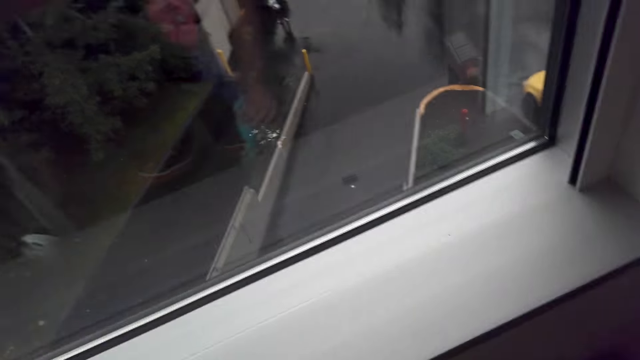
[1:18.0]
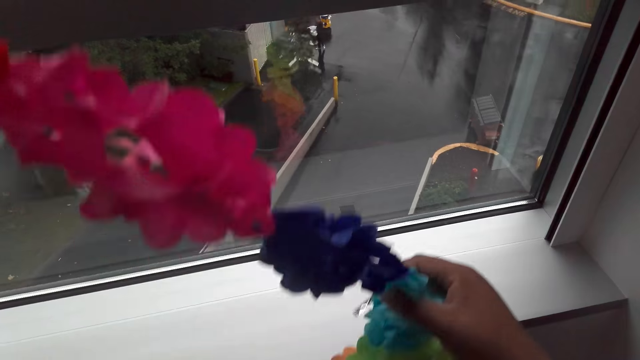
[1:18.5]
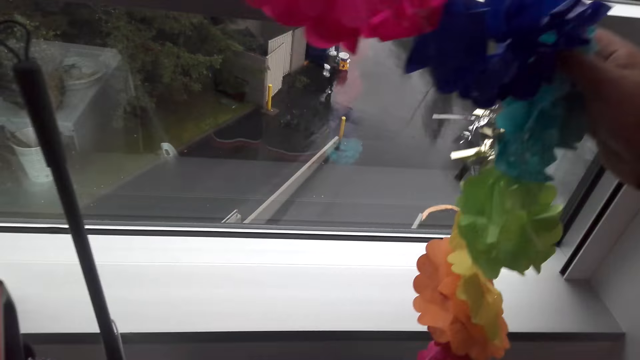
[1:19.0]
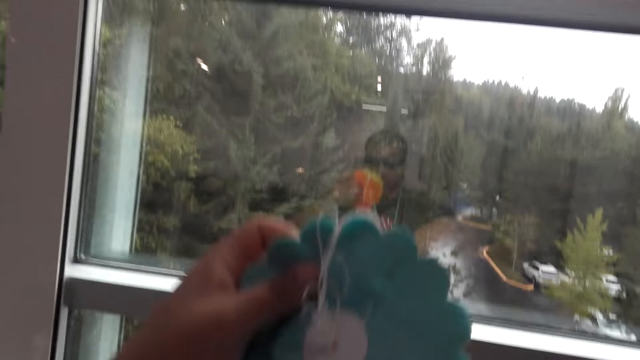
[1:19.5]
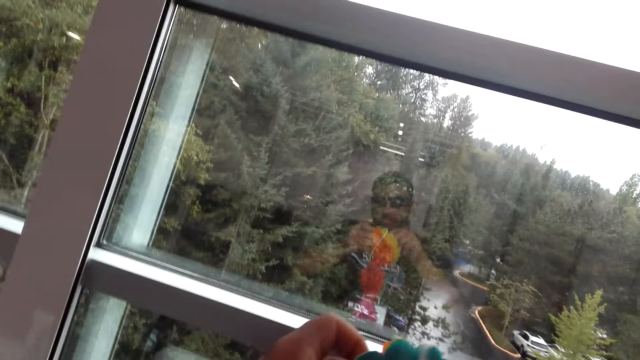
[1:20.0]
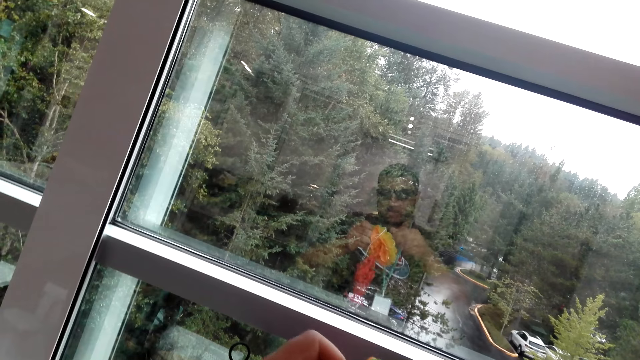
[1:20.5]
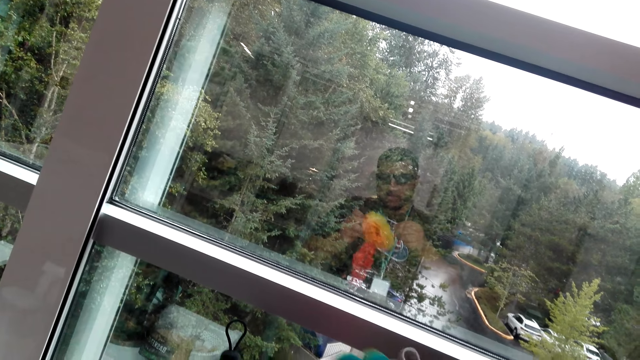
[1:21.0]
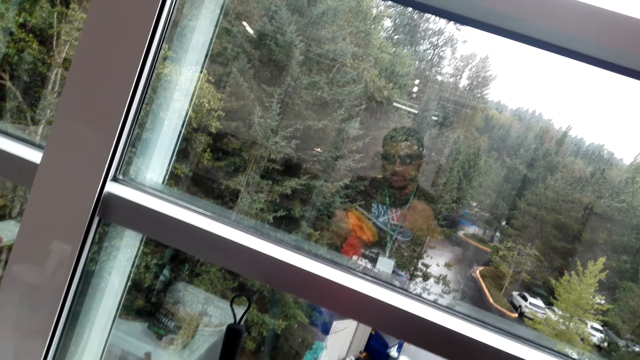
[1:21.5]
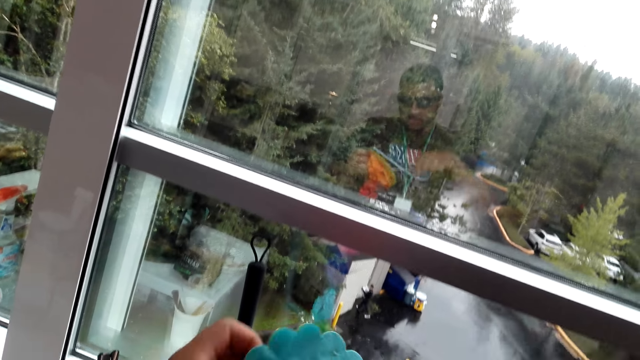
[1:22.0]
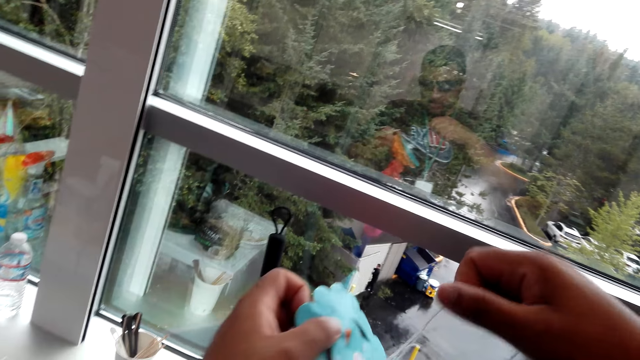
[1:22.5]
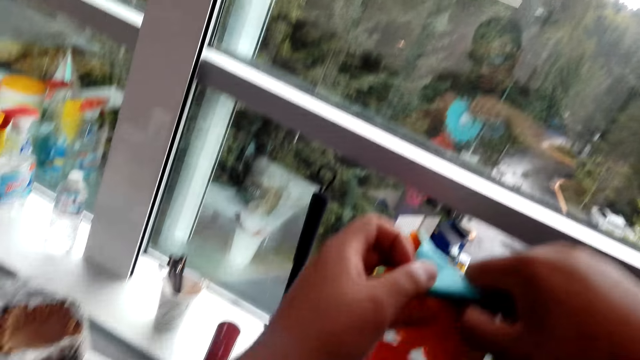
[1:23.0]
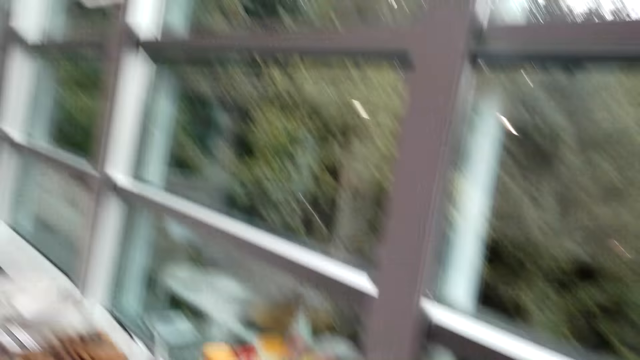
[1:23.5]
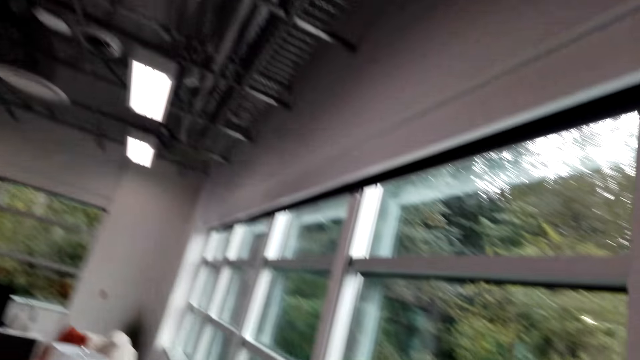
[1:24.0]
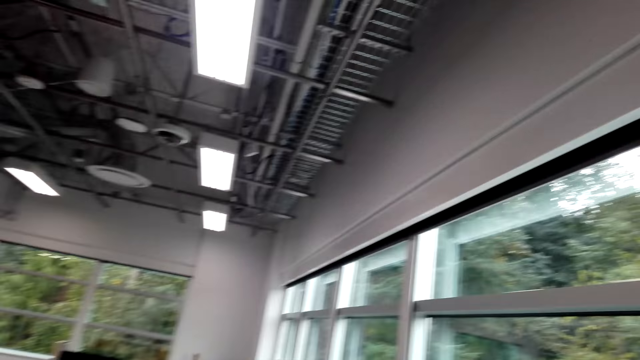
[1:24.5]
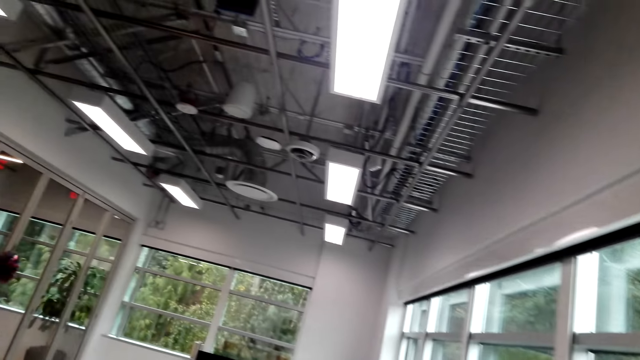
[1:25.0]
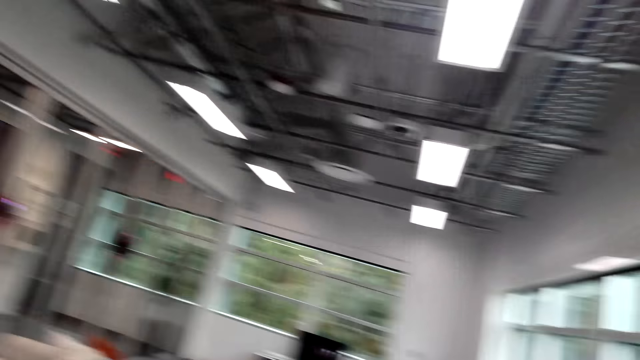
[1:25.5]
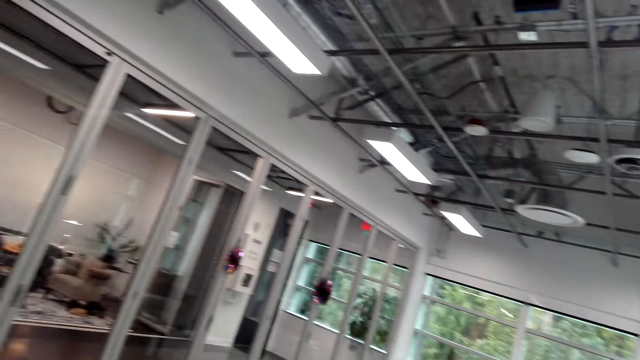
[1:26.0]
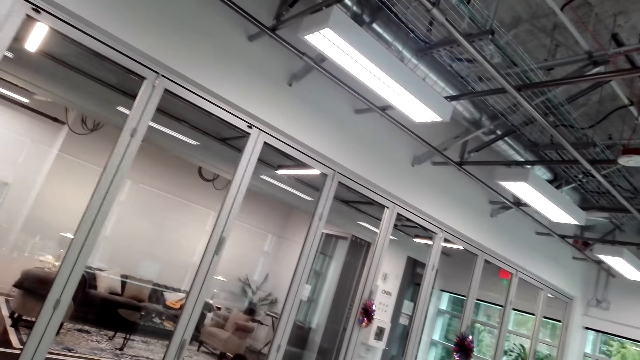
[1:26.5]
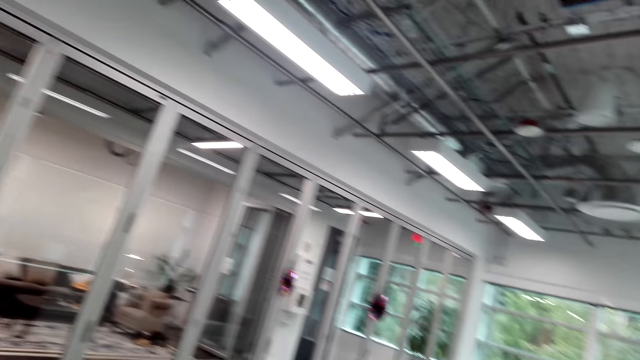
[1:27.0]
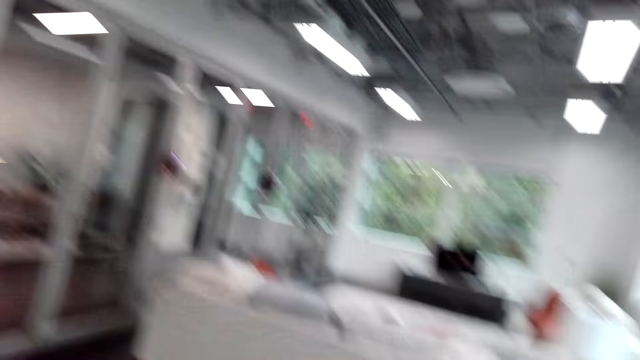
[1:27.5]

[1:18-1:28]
The camera wearer lifts a decoration from the box. They straighten the decoration. They look around the living room.

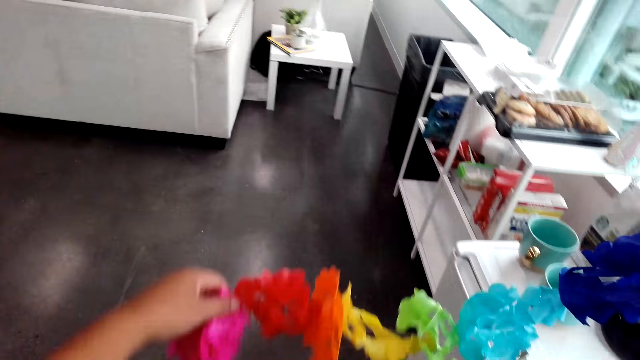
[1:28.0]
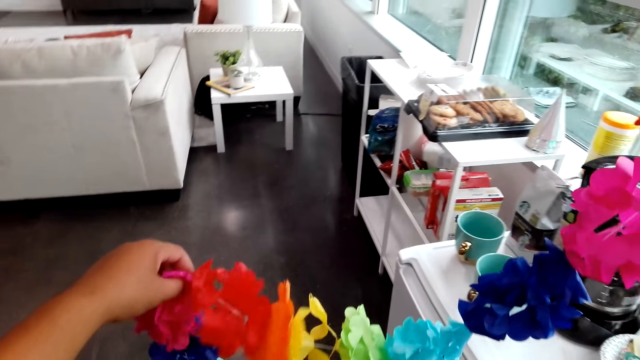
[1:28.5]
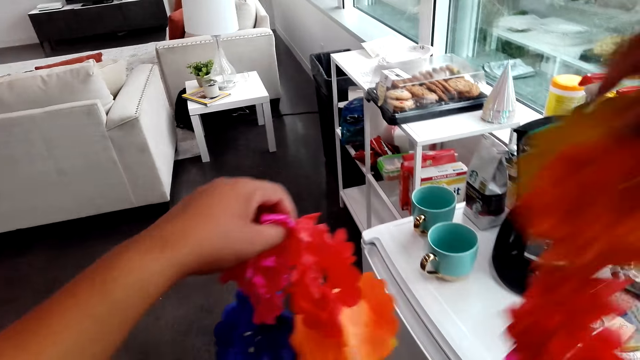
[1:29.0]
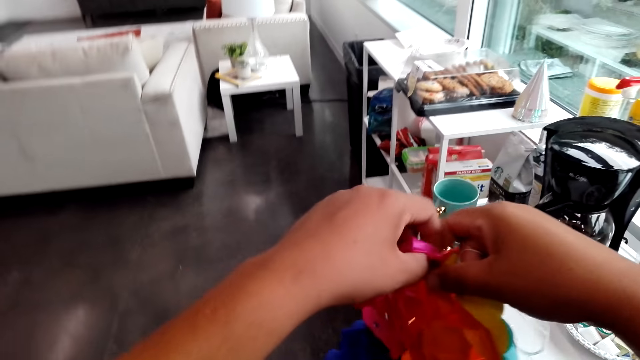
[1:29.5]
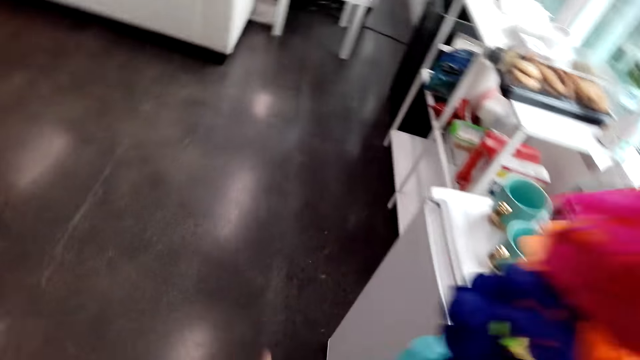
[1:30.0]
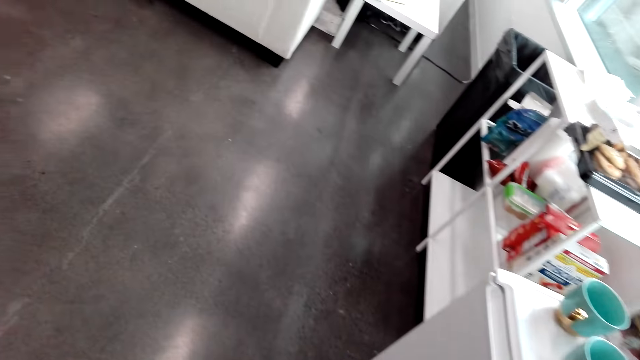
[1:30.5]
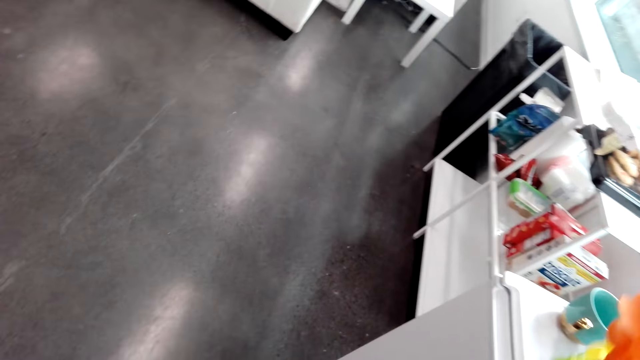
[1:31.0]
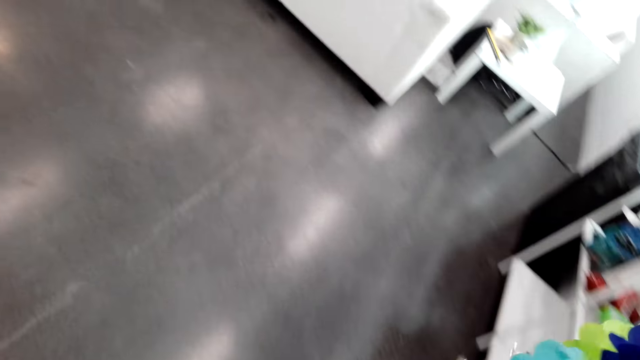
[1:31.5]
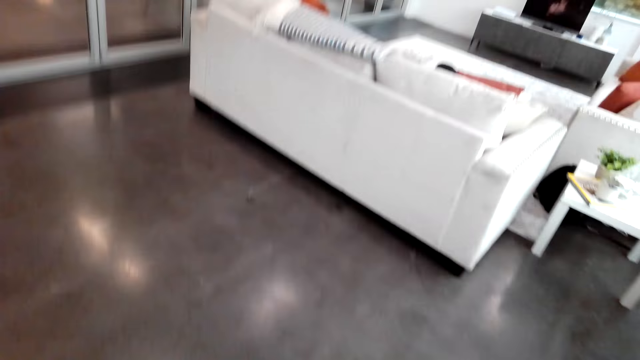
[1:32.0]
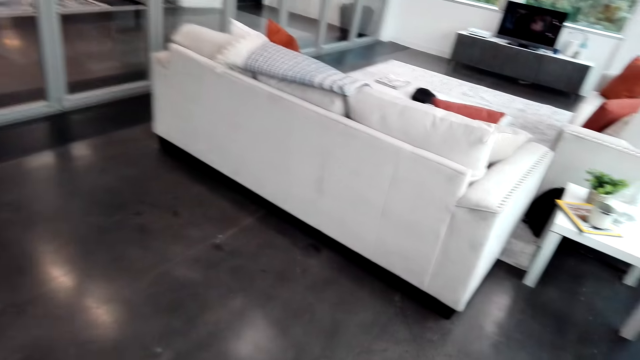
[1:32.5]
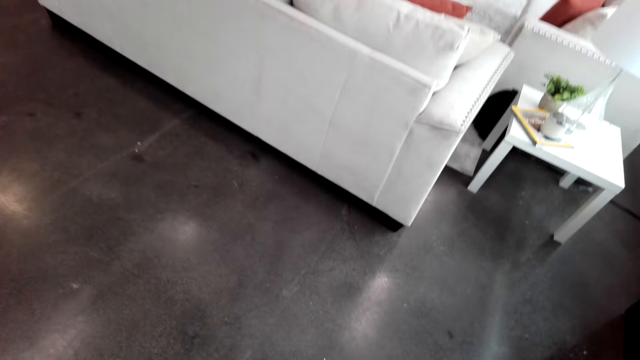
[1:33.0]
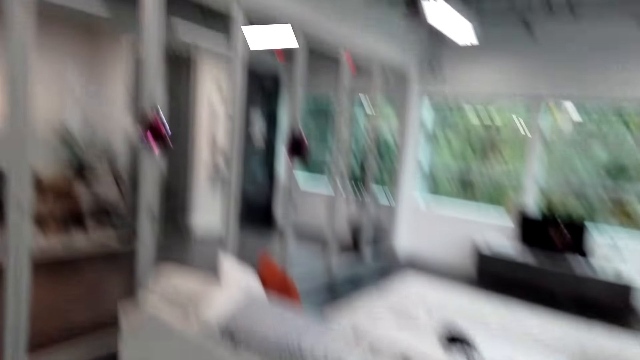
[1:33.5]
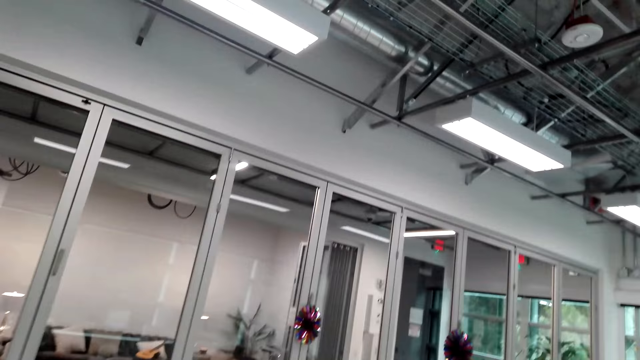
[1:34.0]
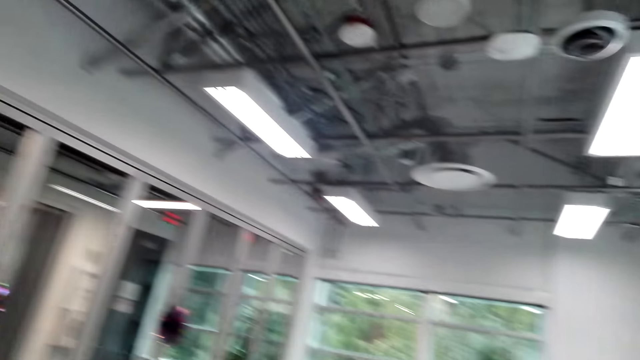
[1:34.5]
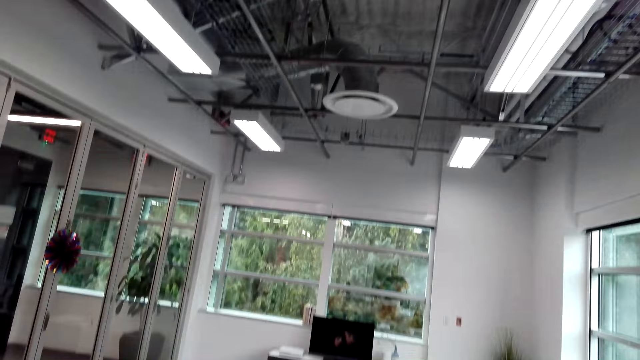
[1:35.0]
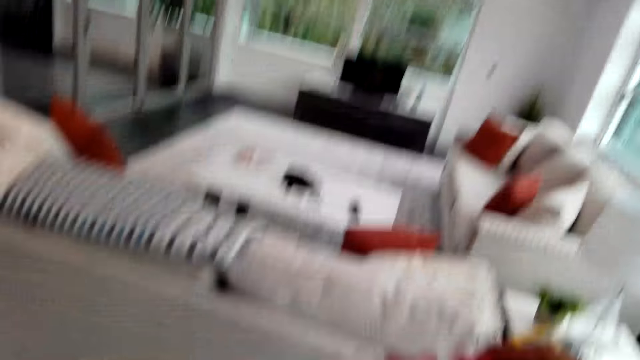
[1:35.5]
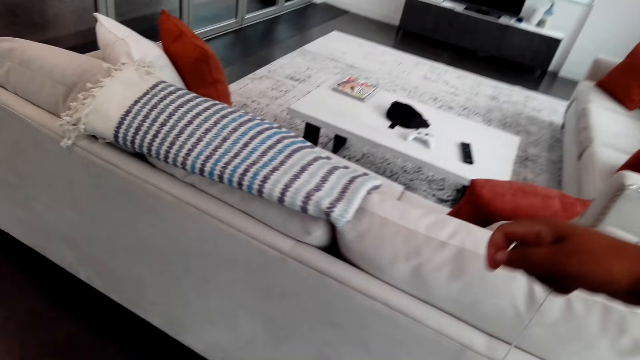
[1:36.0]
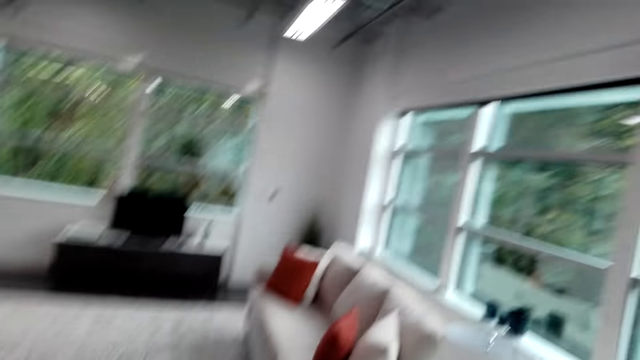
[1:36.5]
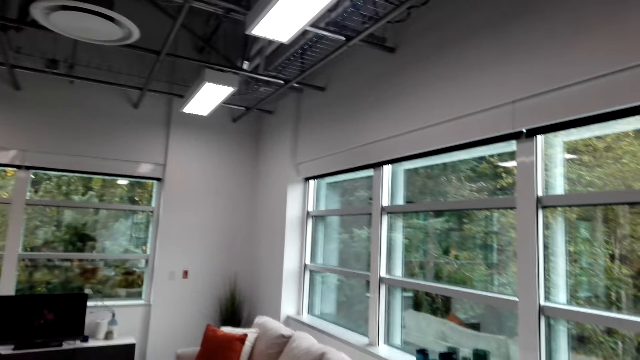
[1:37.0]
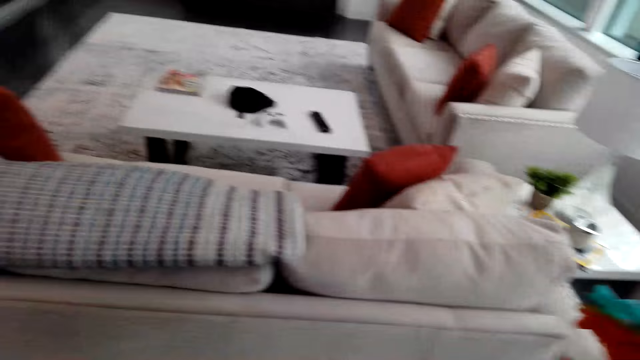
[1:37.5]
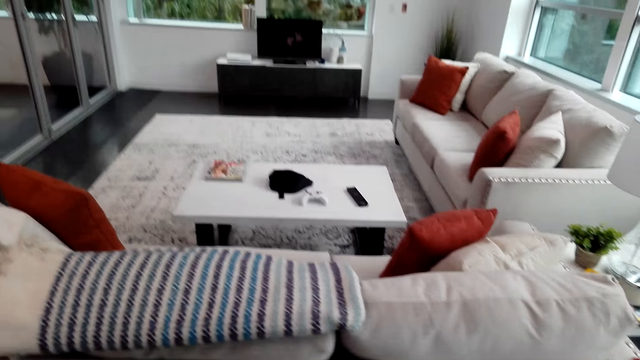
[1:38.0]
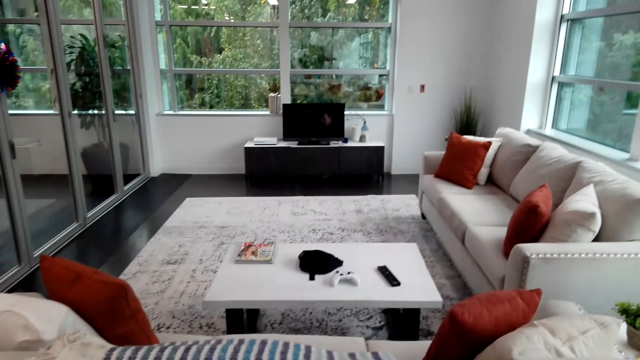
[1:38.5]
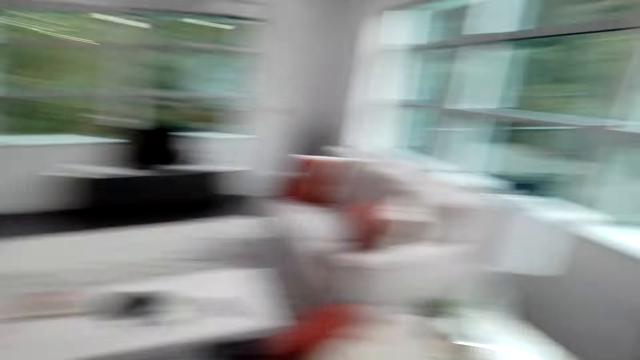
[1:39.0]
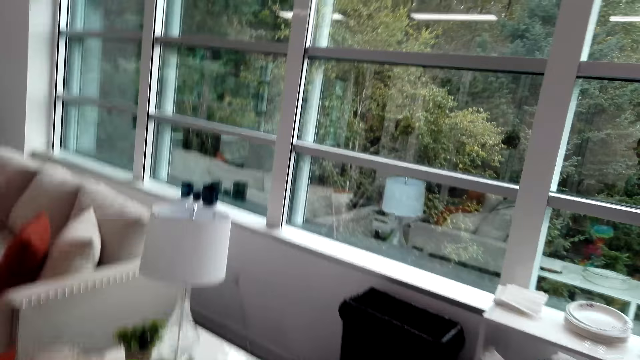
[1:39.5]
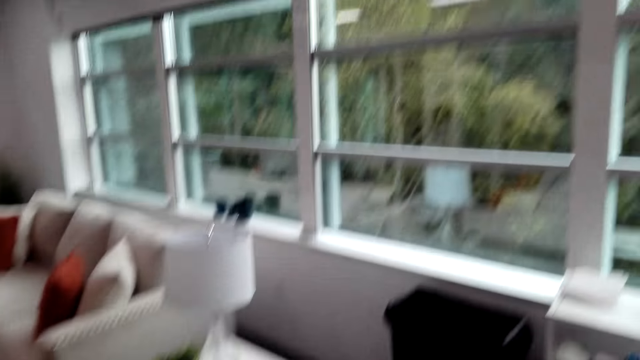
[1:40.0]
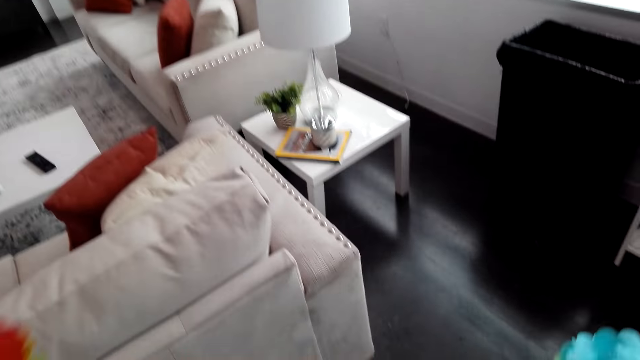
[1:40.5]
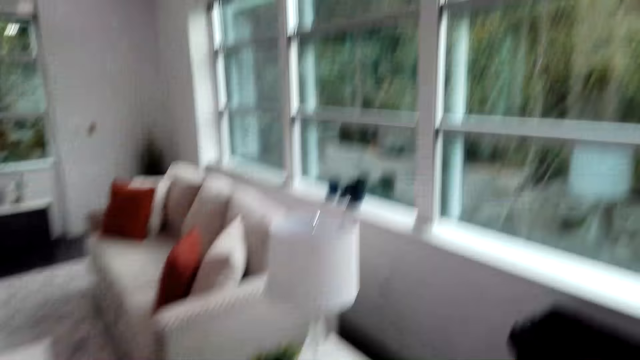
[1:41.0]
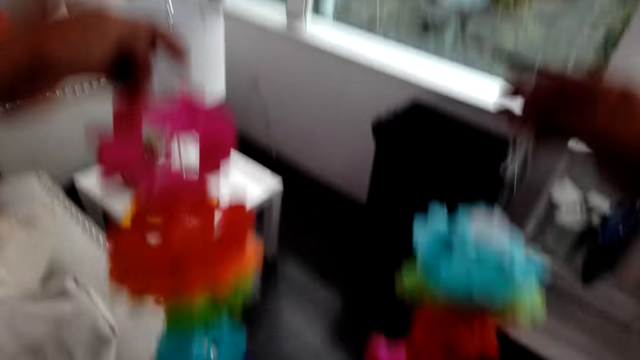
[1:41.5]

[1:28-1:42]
The camera wearer coils the decoration. They lift the decoration flowers. They look around the living room. They look around the room.
